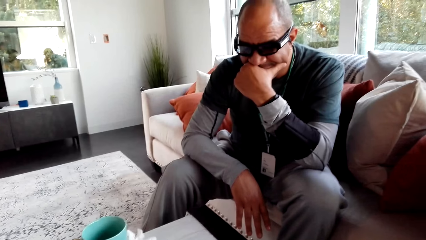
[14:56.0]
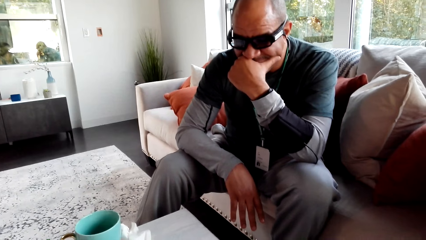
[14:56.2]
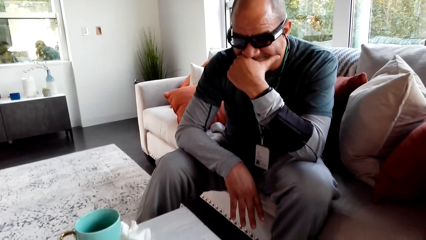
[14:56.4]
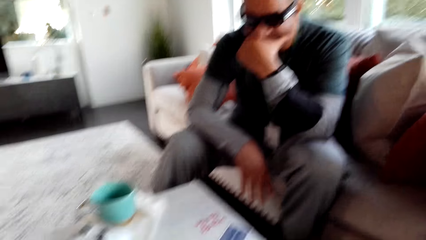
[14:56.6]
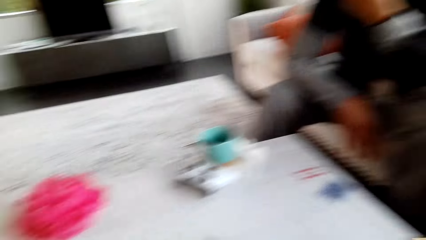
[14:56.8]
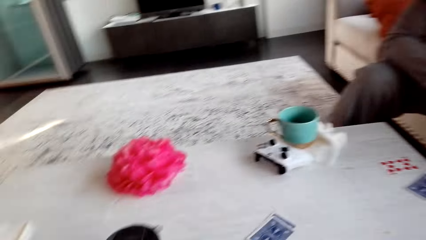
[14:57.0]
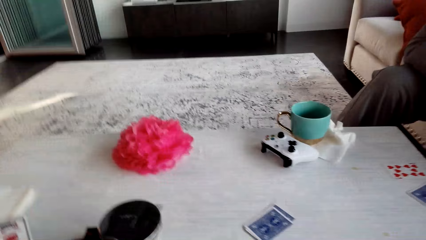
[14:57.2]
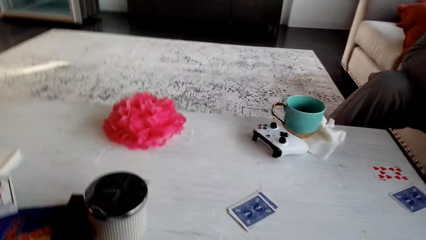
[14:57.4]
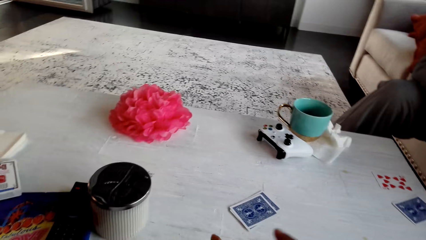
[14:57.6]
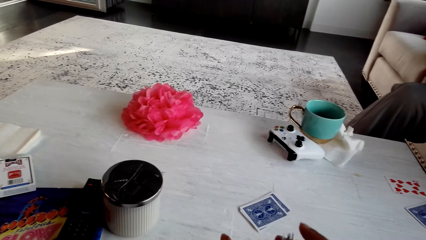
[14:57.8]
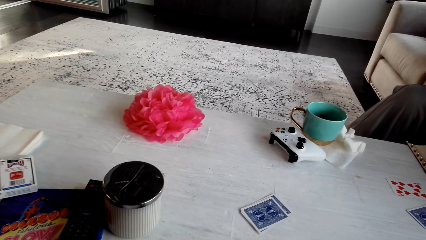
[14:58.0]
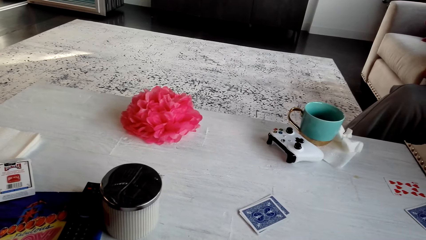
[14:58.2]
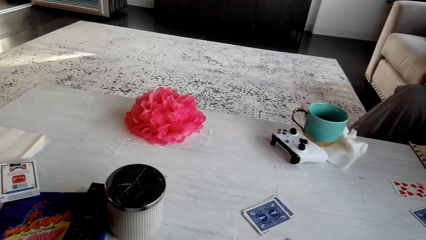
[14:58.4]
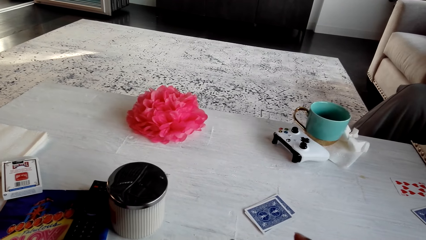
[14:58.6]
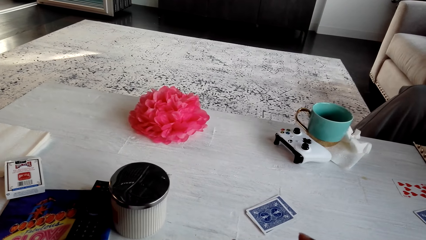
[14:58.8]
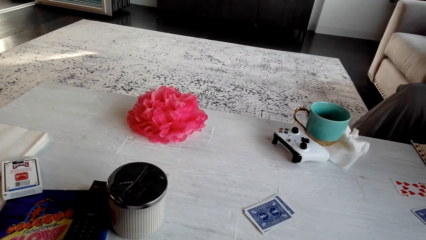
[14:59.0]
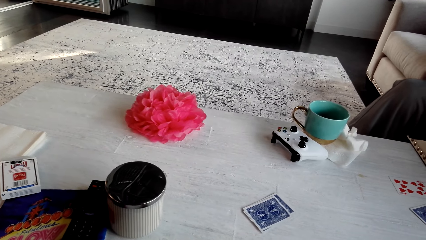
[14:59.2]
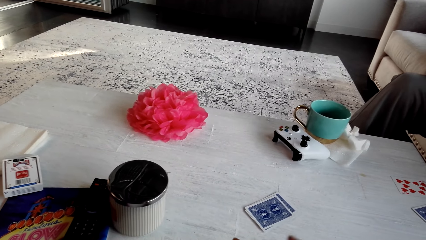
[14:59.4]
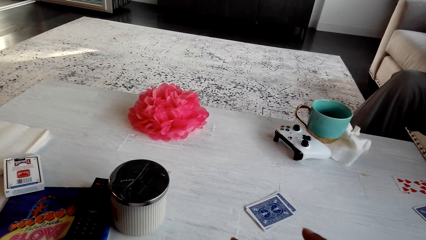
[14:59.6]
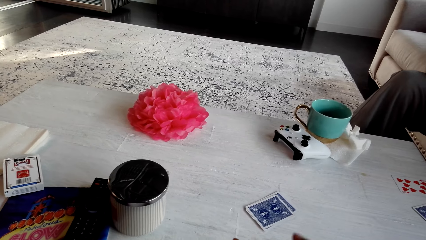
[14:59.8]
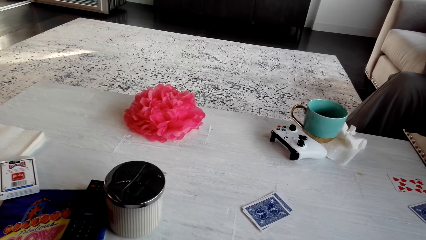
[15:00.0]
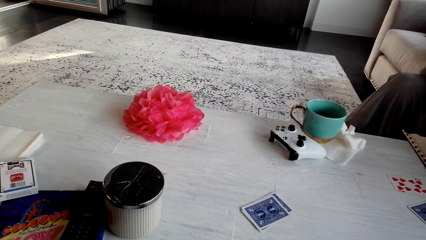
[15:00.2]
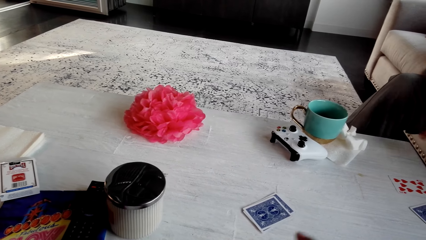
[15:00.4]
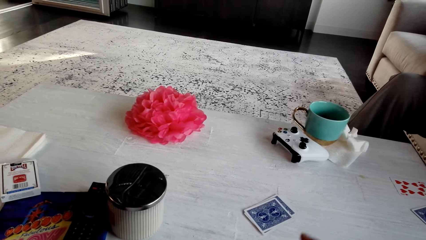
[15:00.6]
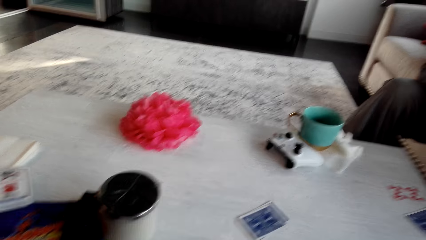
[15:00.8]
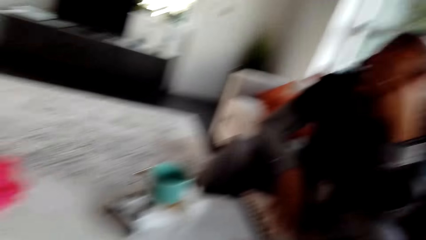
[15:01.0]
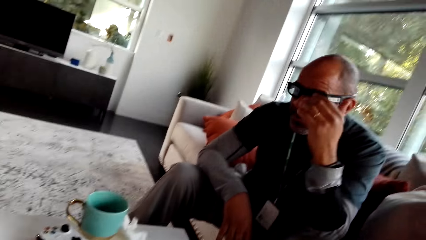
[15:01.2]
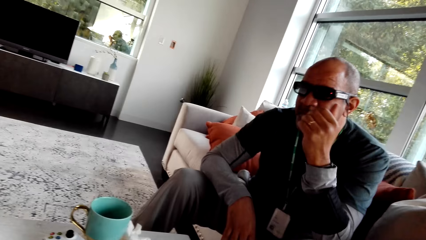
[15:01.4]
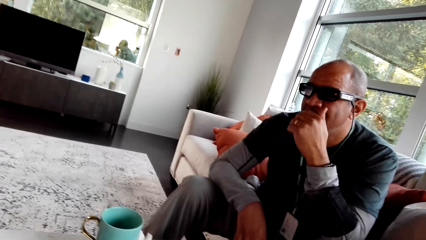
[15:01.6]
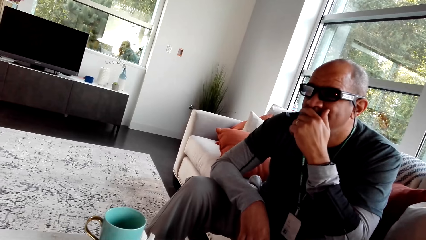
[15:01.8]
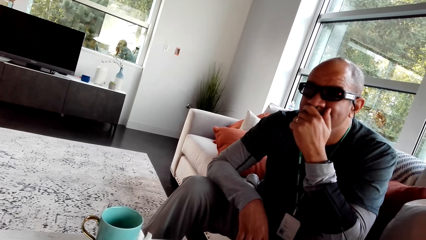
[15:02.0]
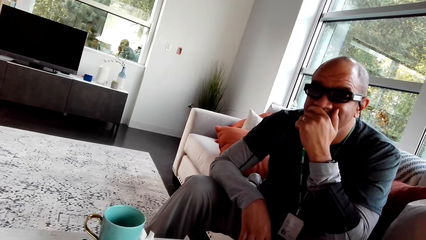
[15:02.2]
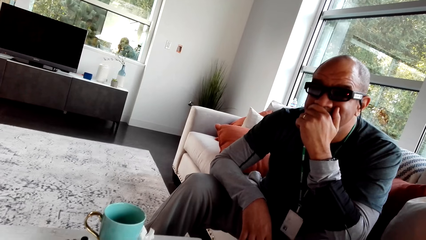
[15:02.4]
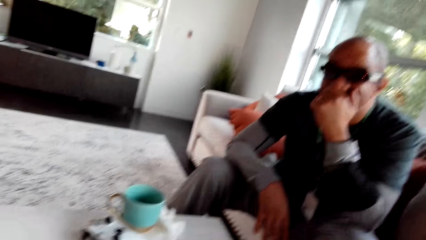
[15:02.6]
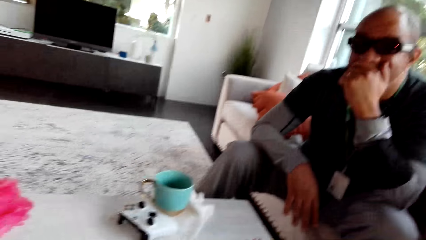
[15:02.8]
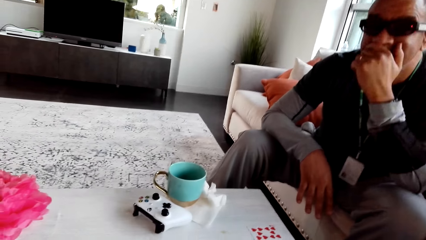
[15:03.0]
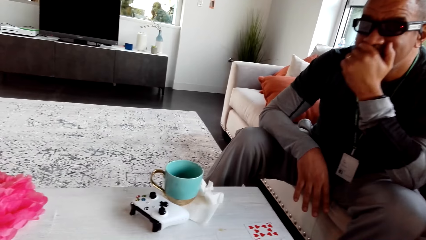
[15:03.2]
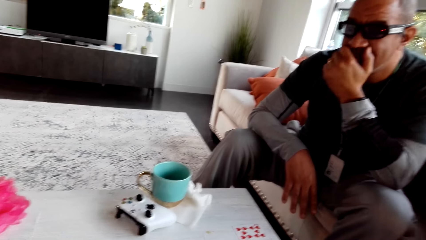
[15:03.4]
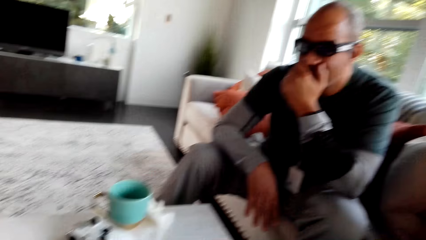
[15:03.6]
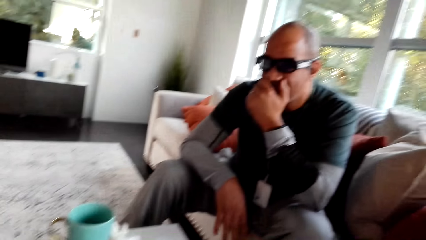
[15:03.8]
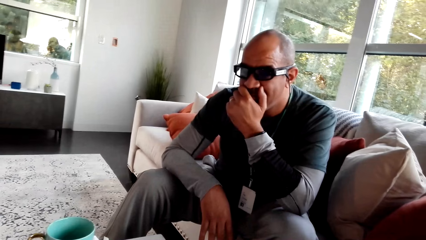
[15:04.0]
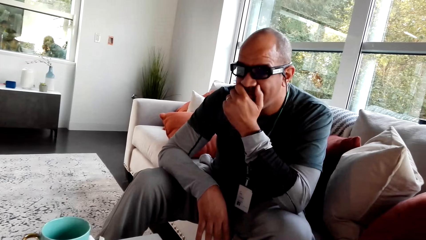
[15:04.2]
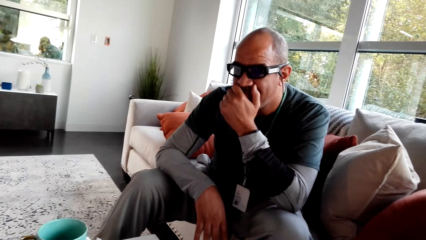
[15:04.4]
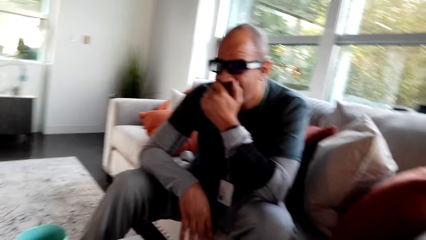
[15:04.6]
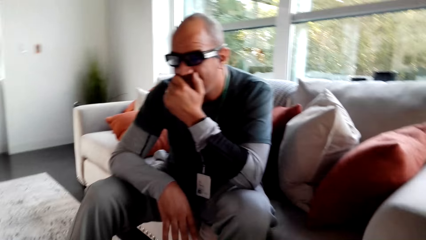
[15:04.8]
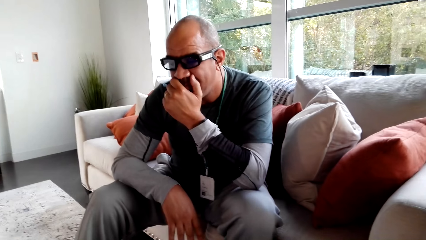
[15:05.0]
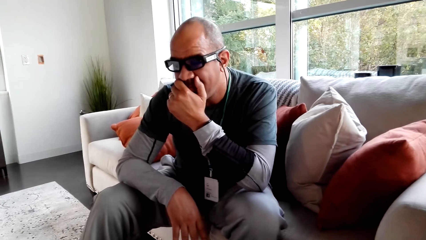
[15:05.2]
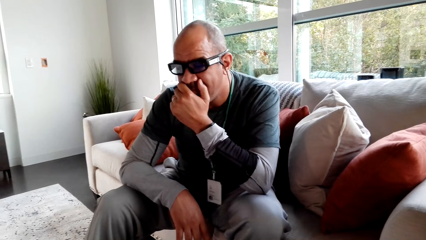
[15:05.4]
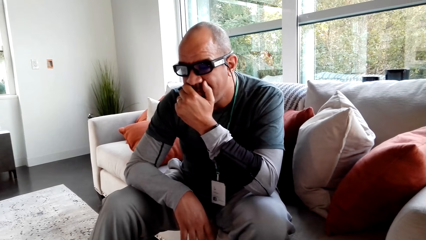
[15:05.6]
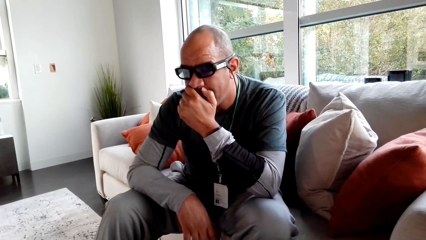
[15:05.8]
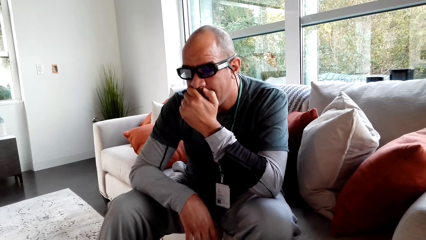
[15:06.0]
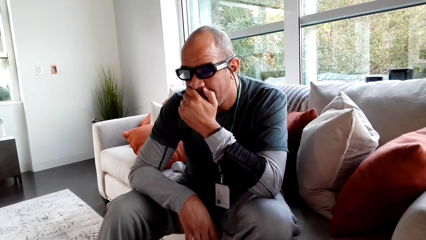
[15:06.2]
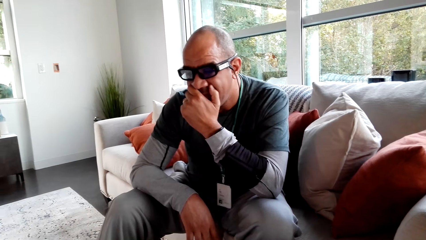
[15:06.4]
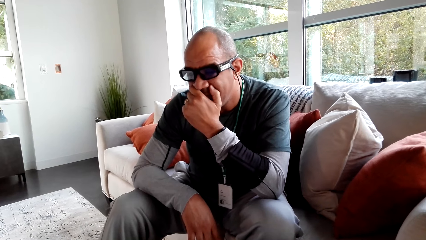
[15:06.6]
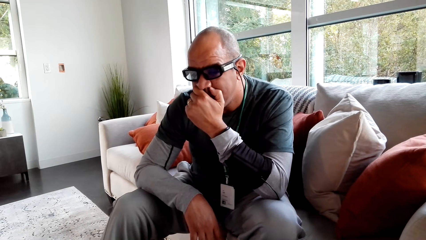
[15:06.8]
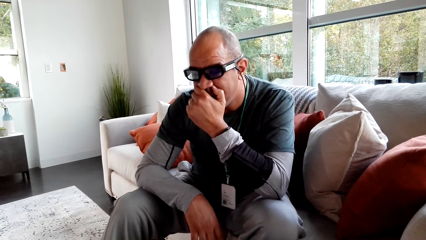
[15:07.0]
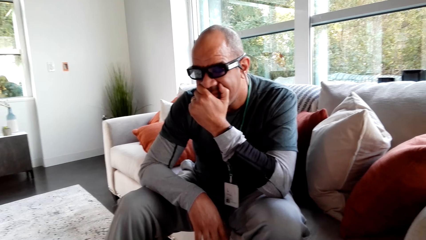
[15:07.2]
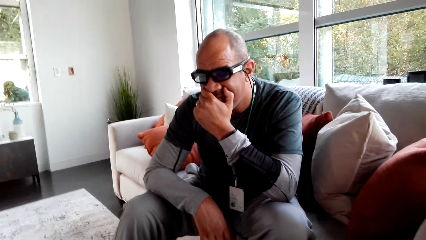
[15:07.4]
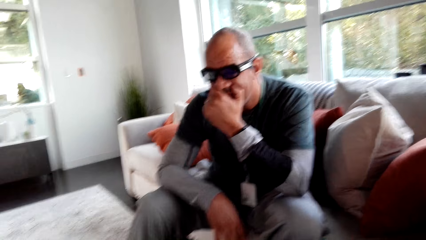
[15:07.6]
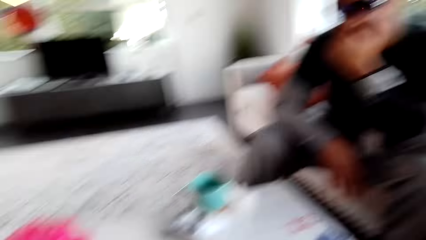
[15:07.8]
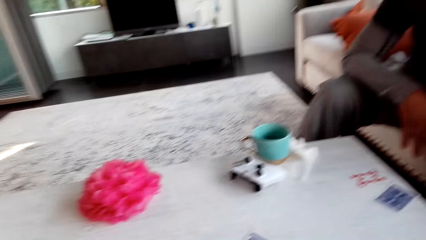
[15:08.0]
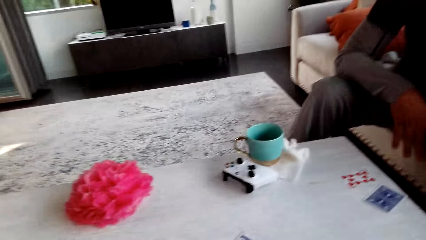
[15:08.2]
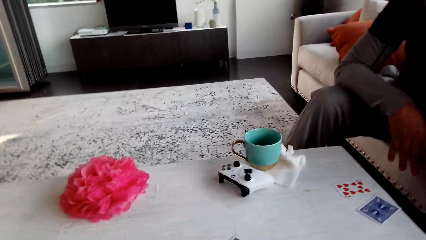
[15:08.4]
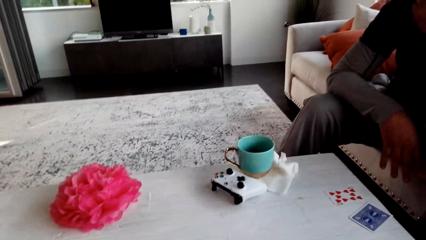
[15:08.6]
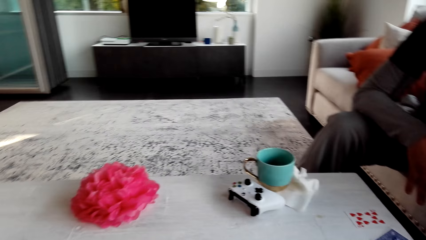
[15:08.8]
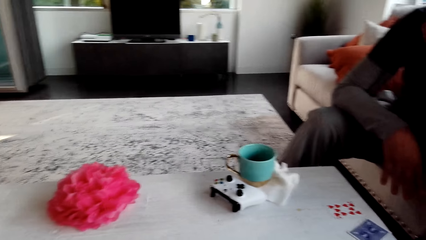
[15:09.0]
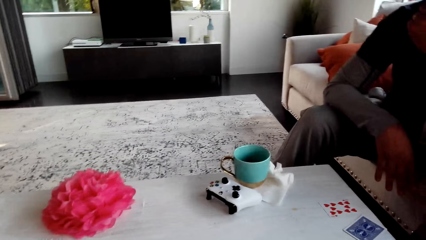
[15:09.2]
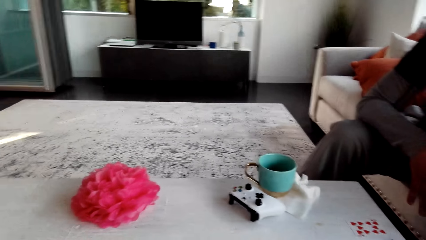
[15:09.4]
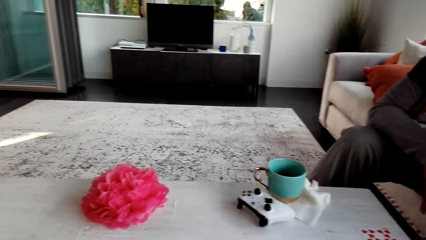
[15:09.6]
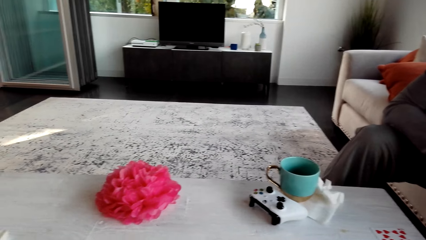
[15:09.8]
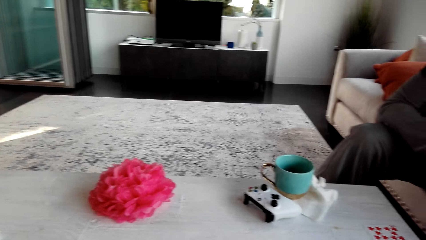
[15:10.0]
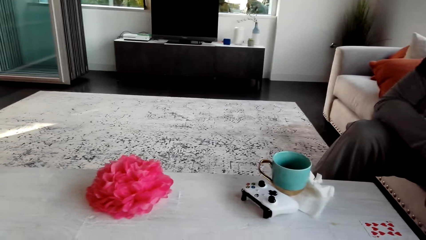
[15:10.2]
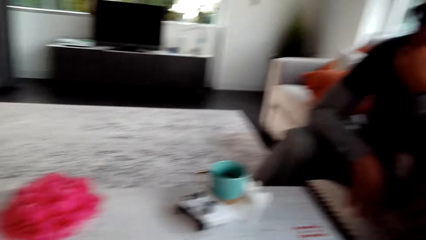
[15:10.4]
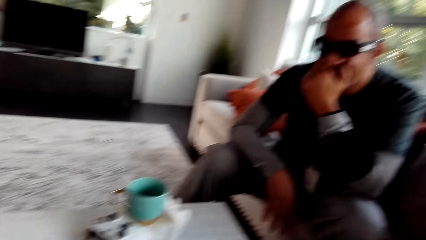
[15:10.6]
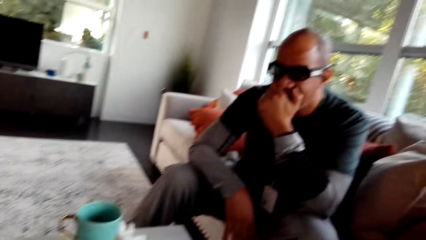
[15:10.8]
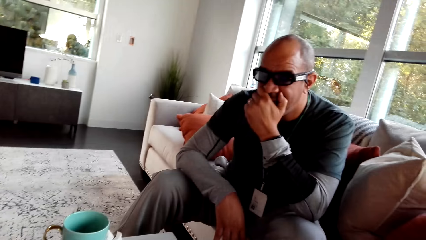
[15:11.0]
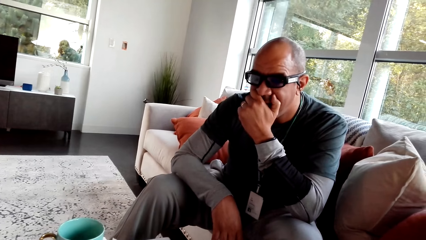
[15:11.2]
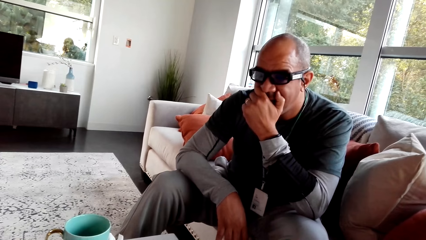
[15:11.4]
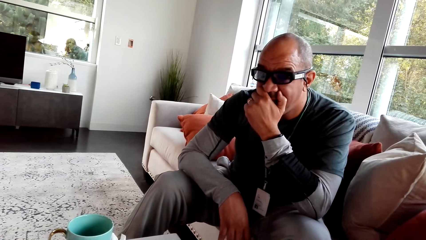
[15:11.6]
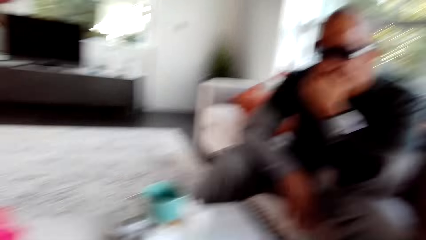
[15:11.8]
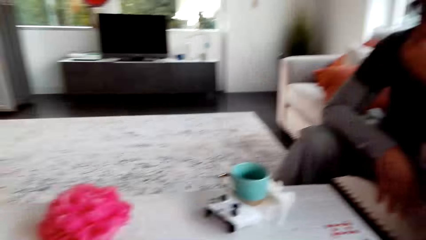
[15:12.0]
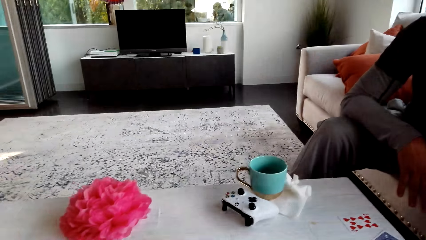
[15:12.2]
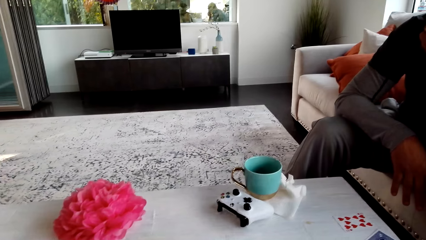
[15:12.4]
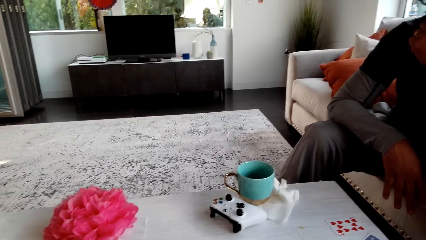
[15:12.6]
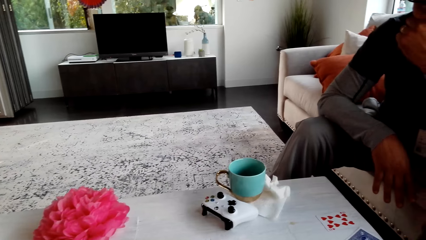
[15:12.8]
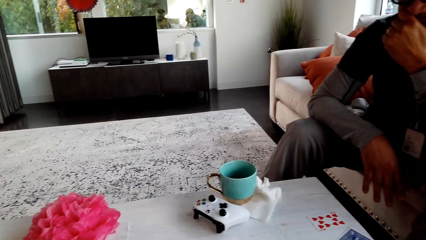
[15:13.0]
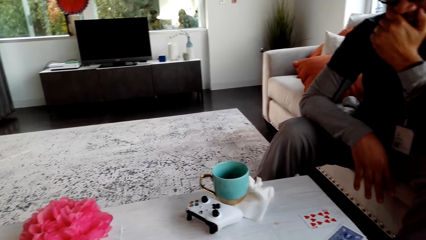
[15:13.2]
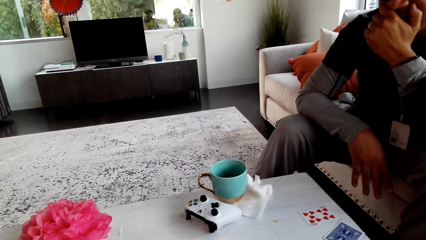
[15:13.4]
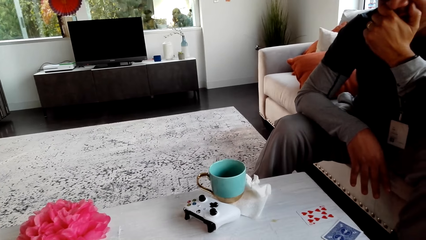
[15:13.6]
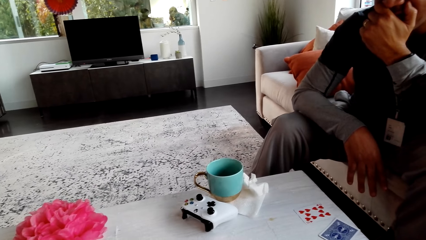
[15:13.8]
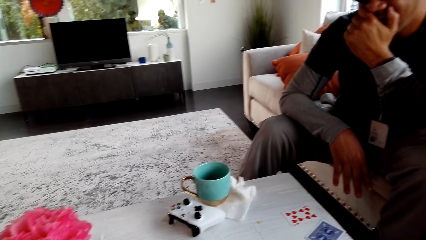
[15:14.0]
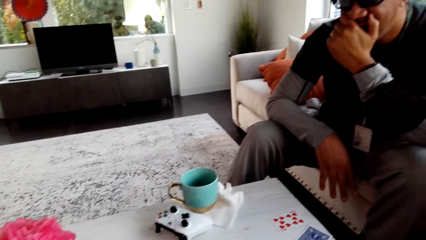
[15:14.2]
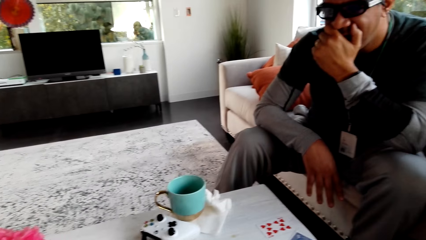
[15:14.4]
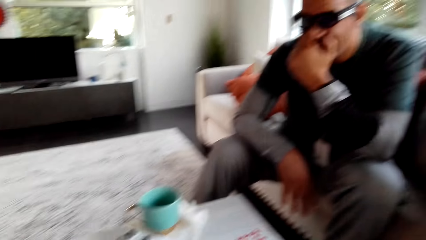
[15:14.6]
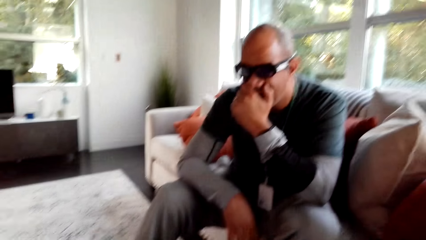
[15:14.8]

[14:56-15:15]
The camera wearer stares at the table. They stare at a man. They stare at the table. They stare at the man. They stare at the table.
